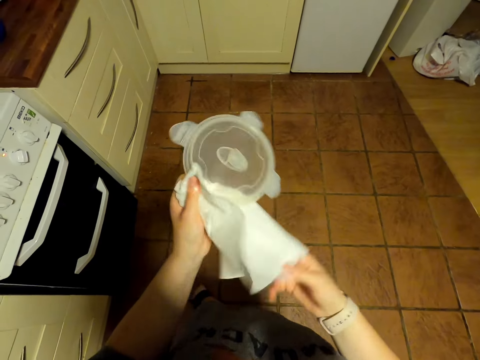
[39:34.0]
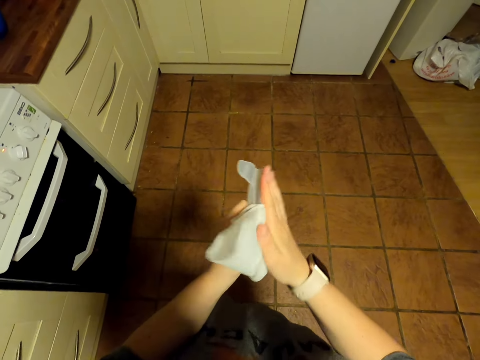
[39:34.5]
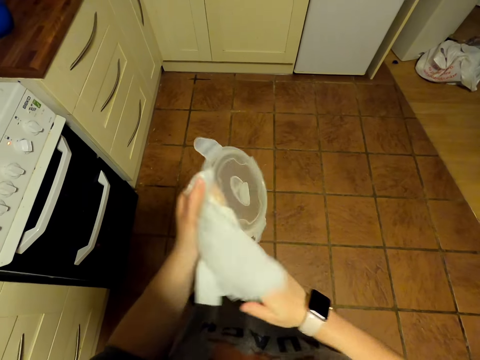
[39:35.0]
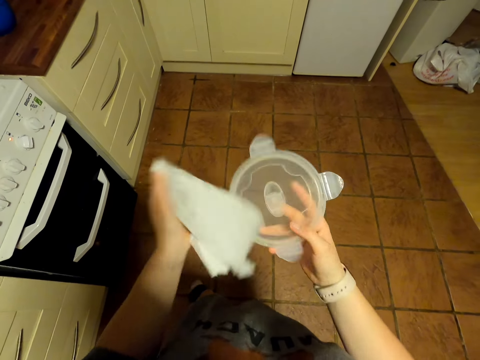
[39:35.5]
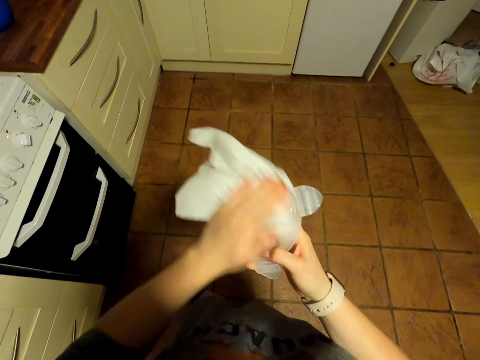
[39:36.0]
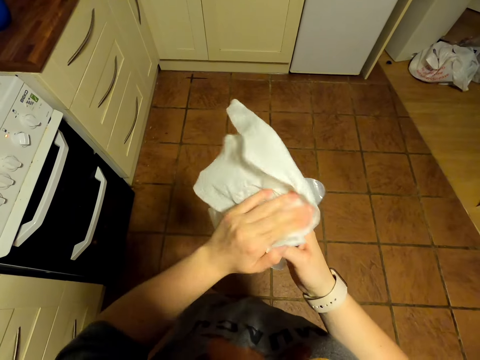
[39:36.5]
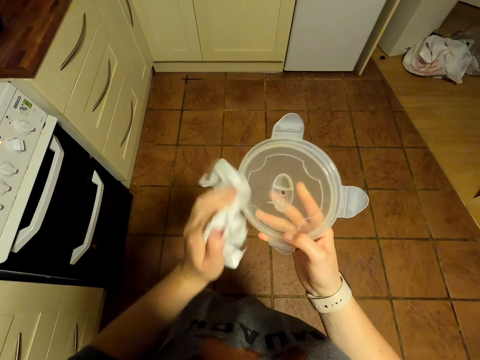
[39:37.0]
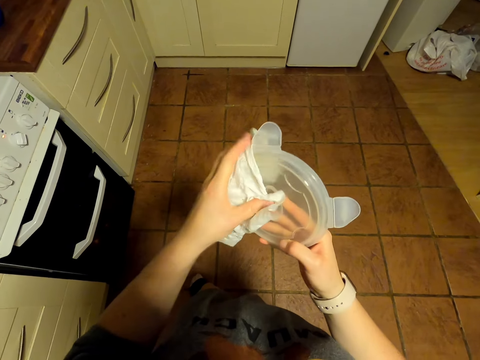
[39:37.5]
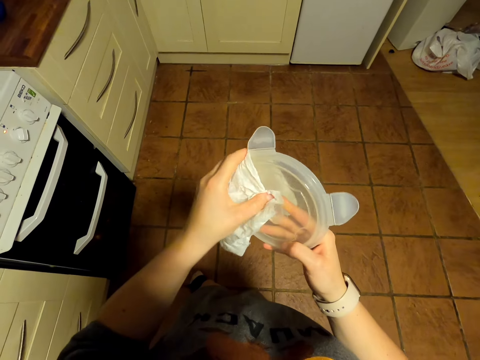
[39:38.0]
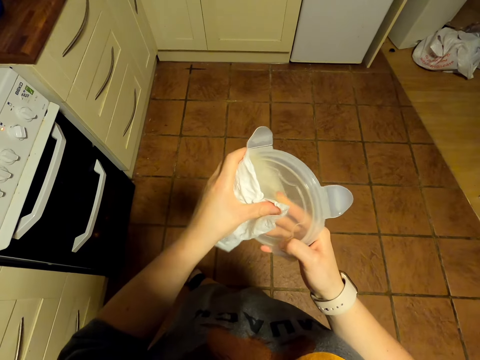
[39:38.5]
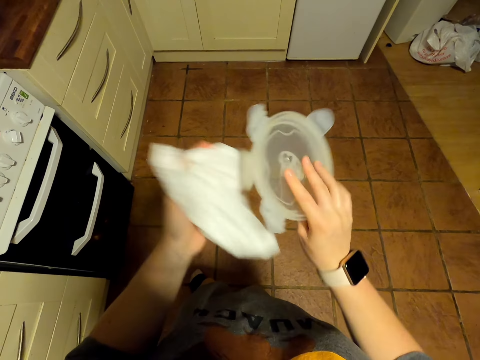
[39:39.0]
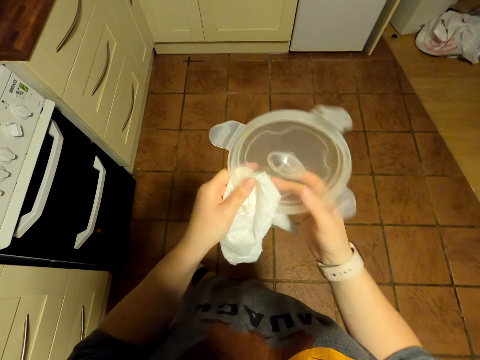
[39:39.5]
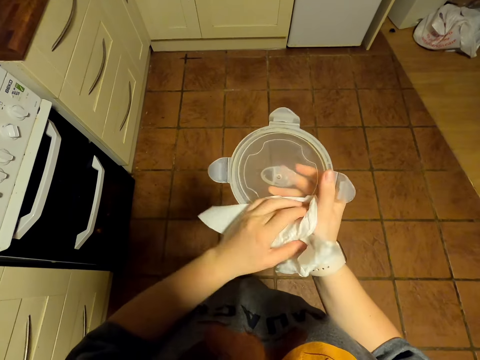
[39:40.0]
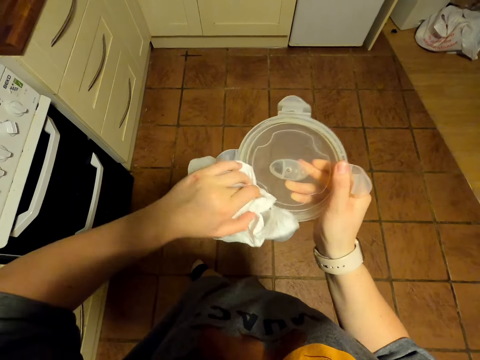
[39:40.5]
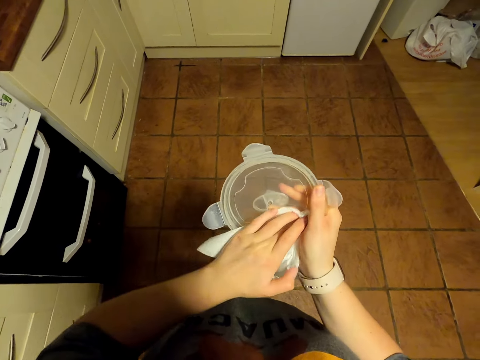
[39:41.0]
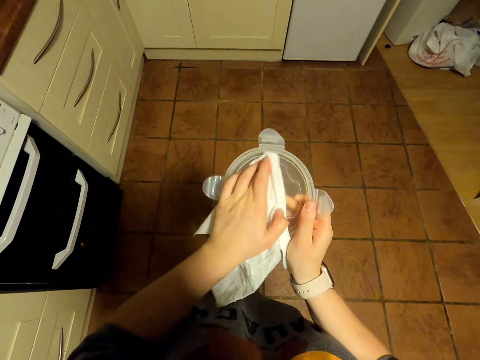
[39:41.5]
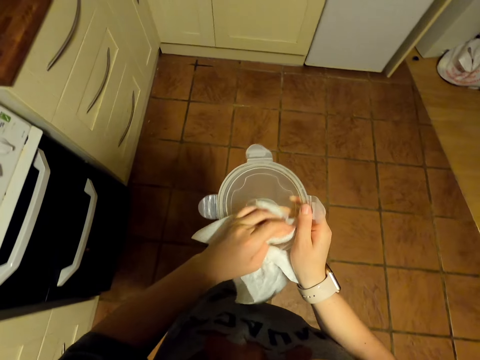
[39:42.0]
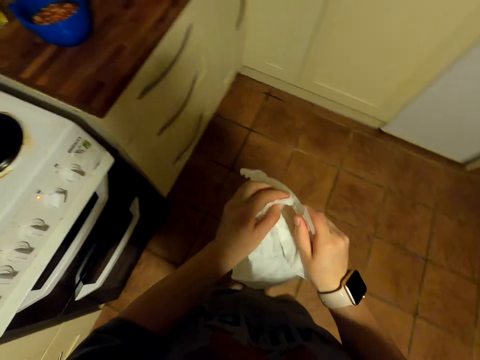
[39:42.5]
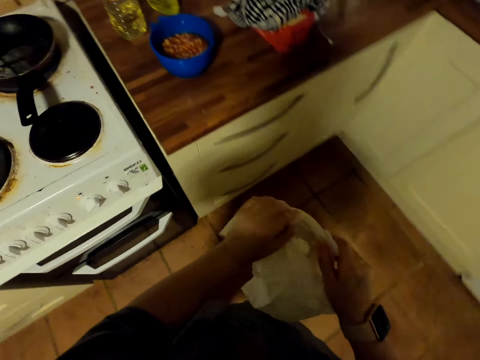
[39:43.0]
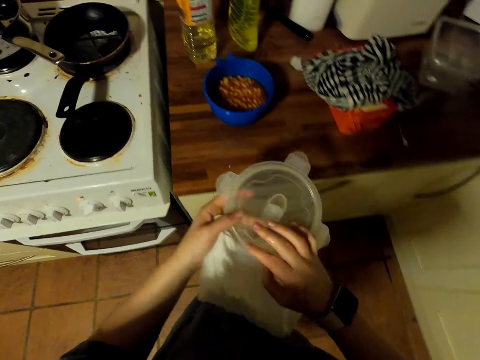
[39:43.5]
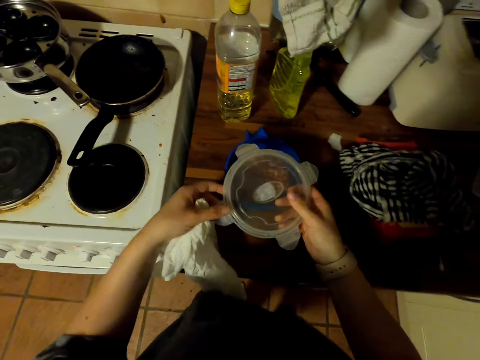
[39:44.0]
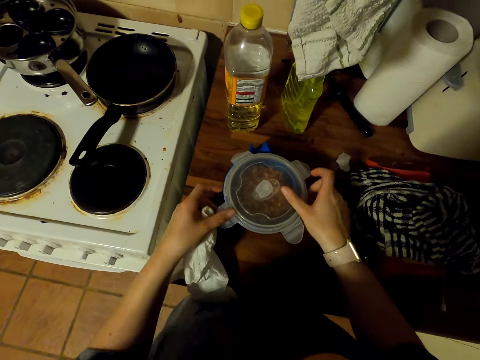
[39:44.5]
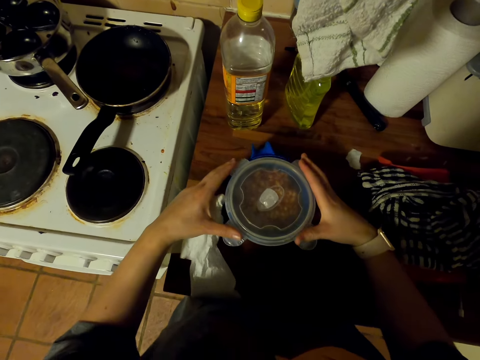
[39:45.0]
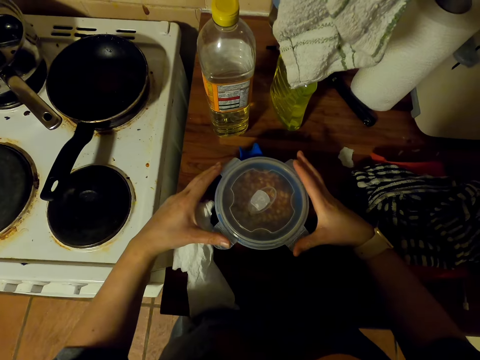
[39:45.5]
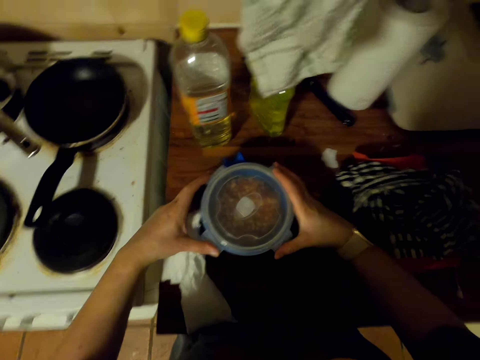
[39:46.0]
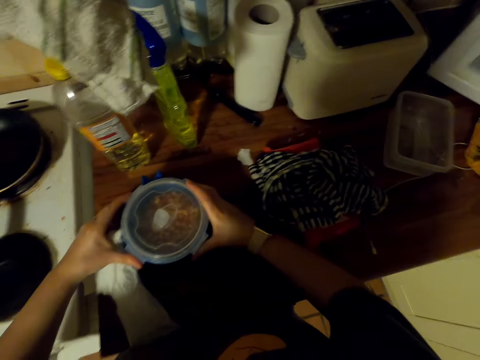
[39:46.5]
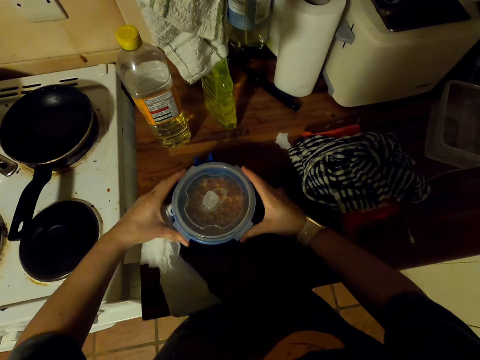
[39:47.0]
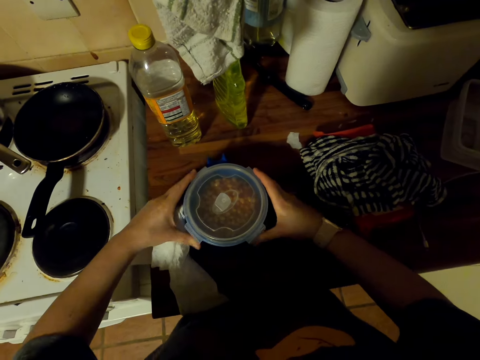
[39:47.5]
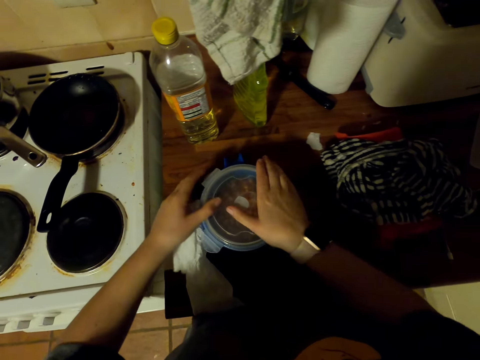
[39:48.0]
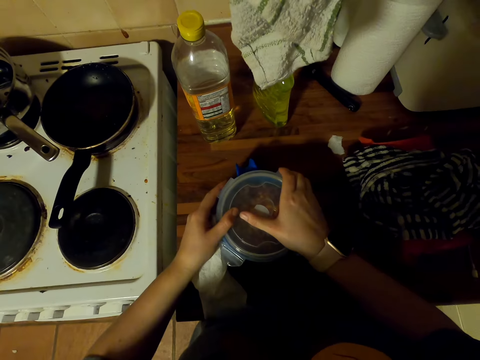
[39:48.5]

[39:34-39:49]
The camera wearer walks around. They put the lid on the jug.

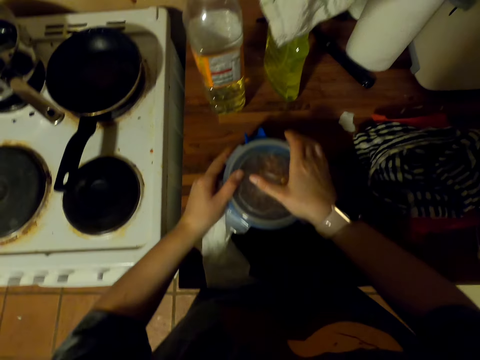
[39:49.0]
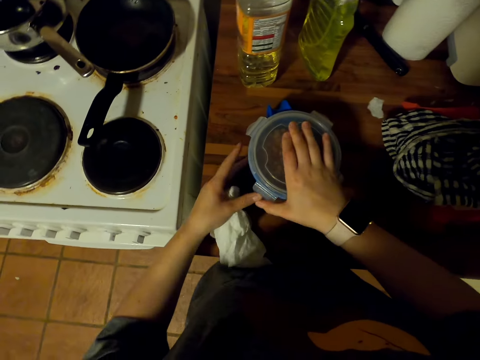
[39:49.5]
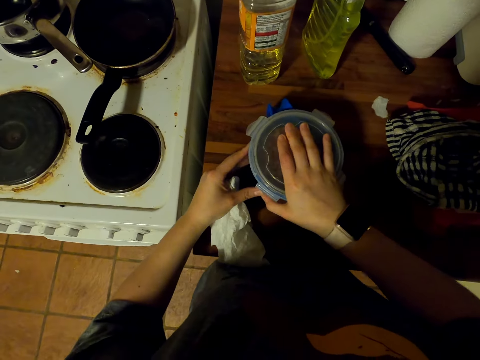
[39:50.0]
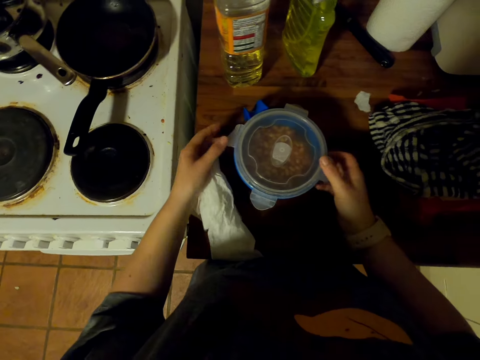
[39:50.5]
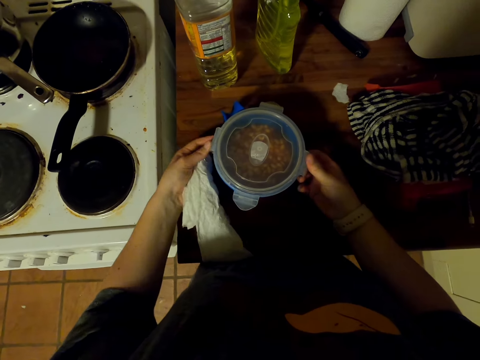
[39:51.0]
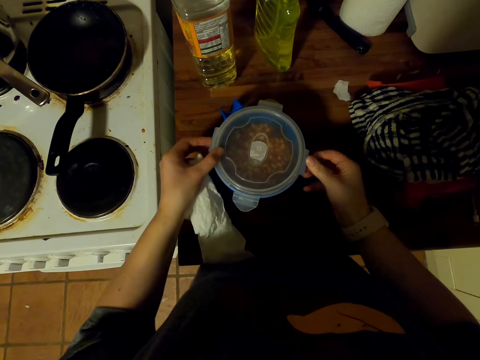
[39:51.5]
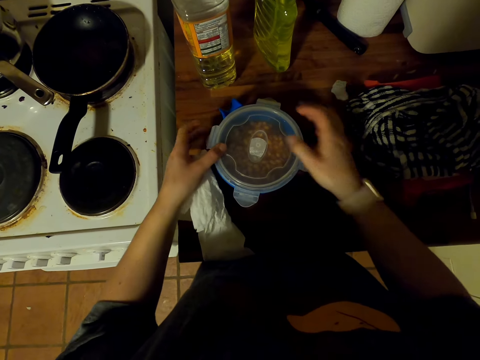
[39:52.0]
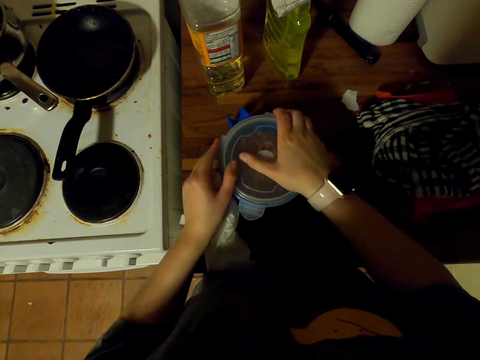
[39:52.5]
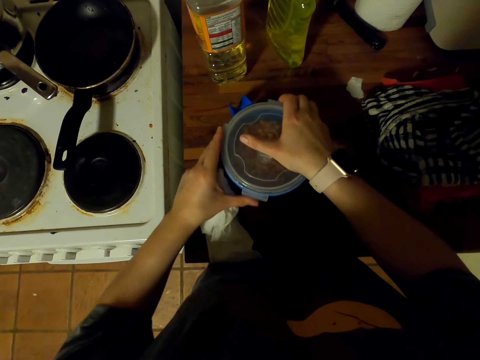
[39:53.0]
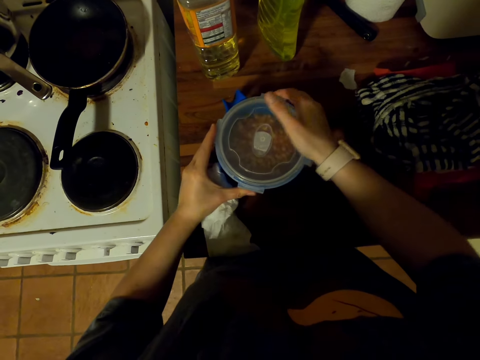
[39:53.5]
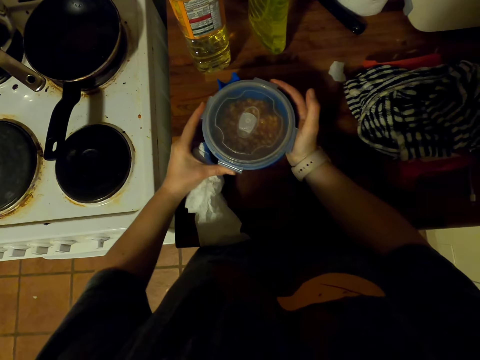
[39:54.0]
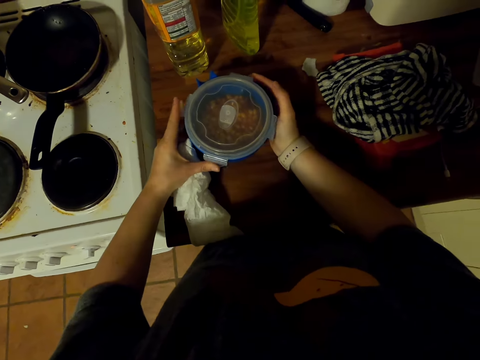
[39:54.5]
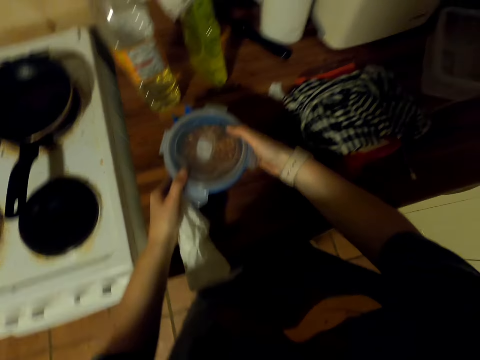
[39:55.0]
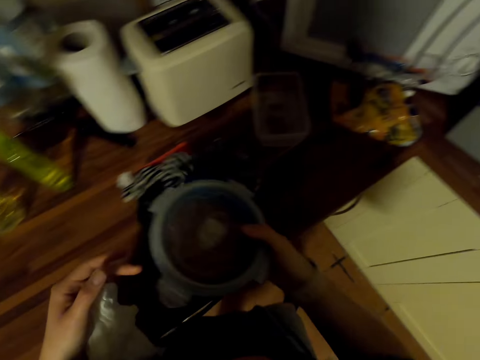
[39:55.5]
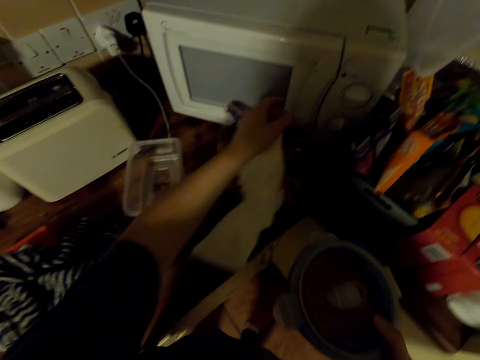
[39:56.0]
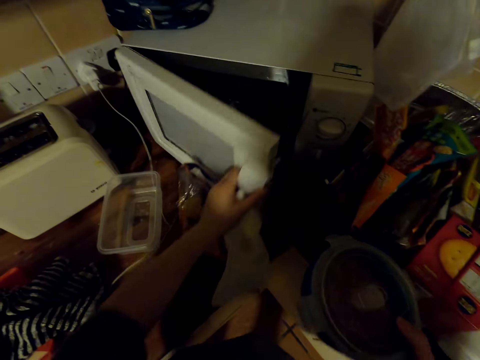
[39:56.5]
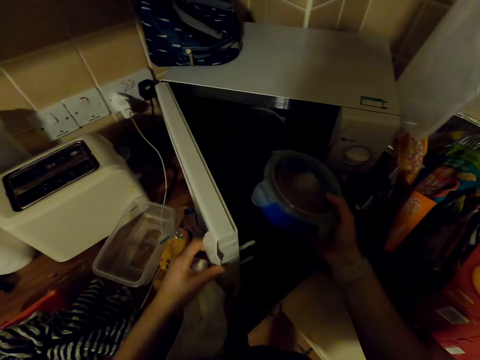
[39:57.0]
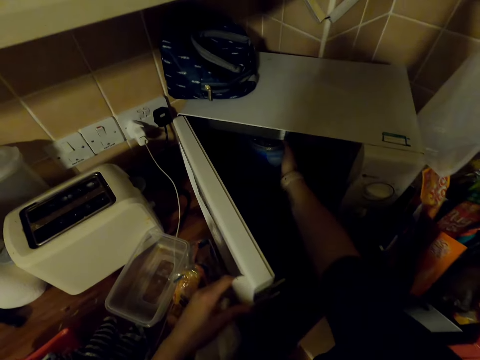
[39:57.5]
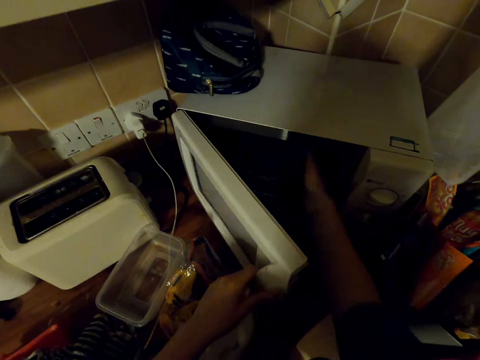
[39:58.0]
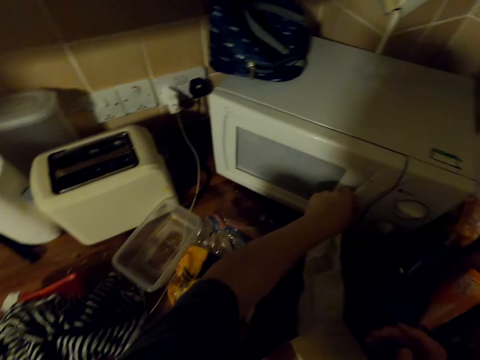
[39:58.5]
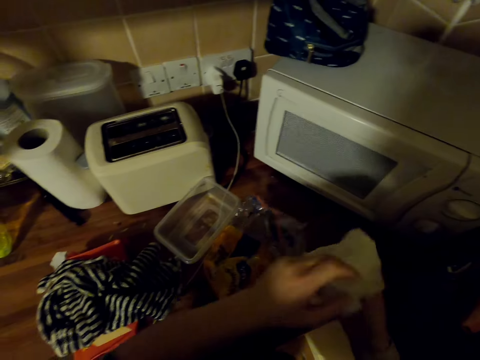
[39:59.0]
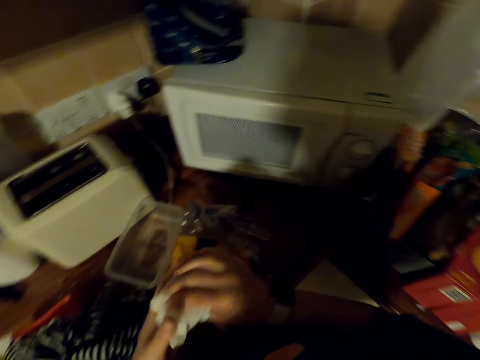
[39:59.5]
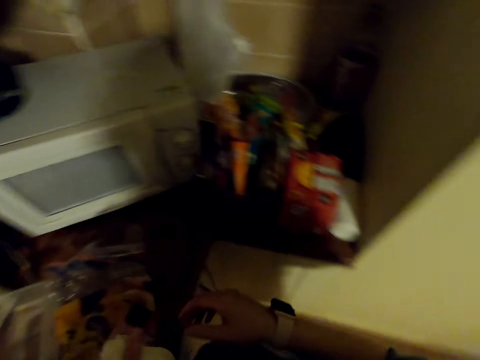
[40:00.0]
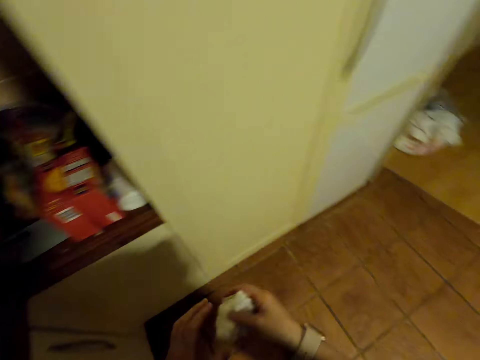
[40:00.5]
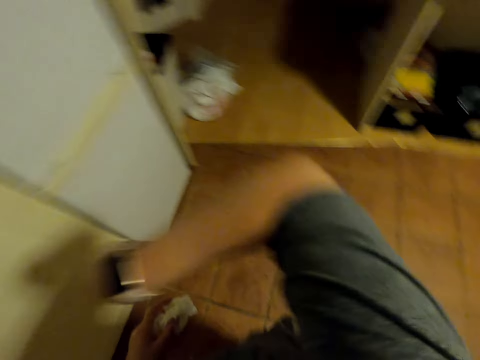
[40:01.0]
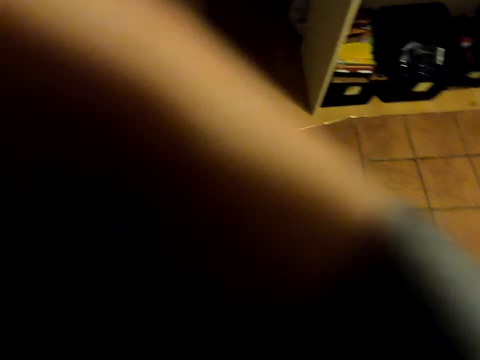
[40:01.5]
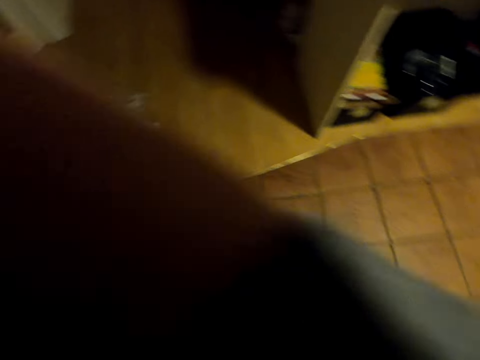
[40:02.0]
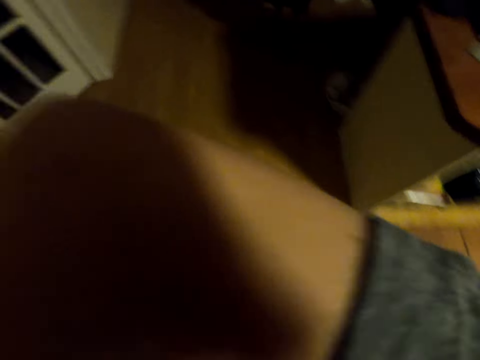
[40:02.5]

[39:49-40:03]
The camera wearer picks up a jug on the countertop. They walk around. They open the microwave. They put the jug in the microwave. They close the microwave. They hold the kitchen tissue. They look around. They walk around. They wipe their face with their hand.
